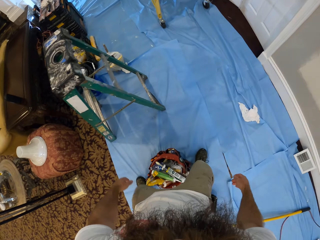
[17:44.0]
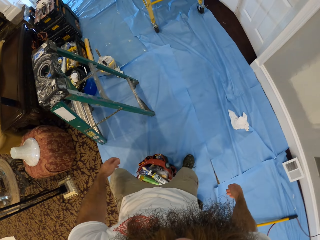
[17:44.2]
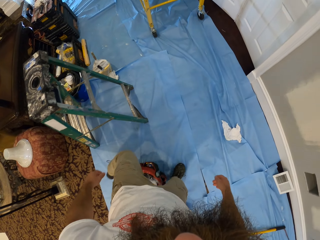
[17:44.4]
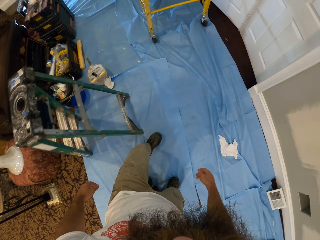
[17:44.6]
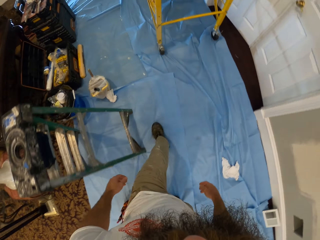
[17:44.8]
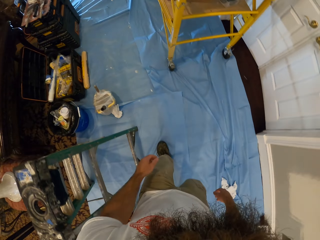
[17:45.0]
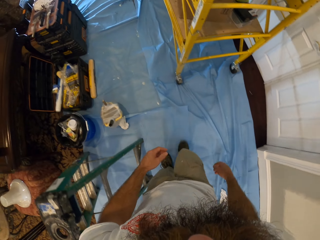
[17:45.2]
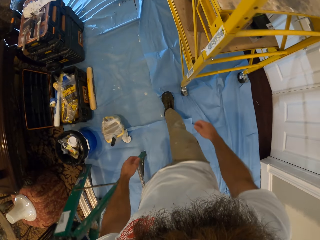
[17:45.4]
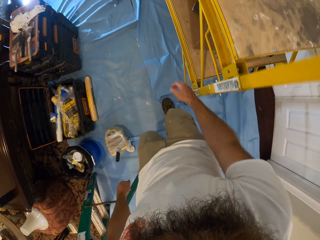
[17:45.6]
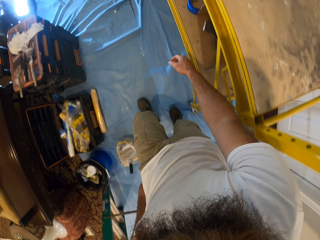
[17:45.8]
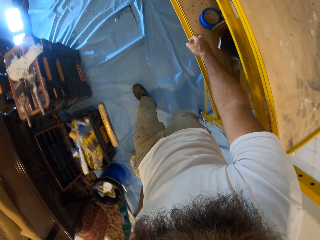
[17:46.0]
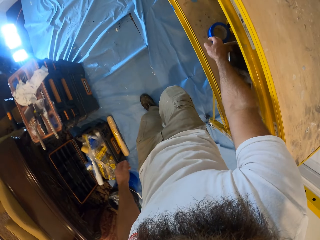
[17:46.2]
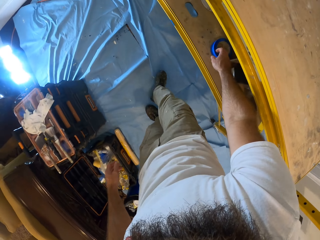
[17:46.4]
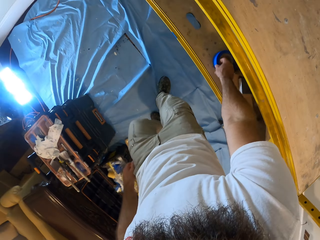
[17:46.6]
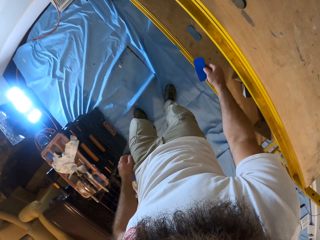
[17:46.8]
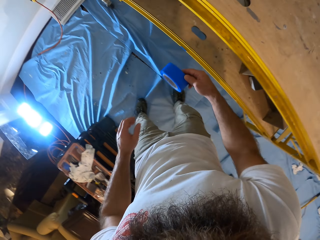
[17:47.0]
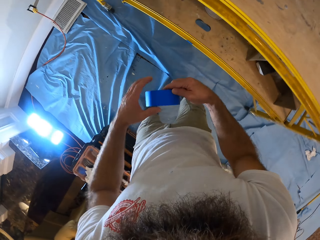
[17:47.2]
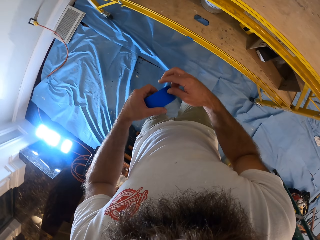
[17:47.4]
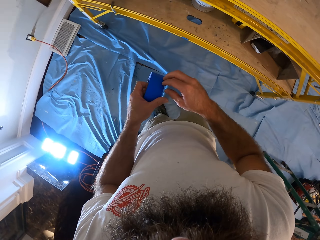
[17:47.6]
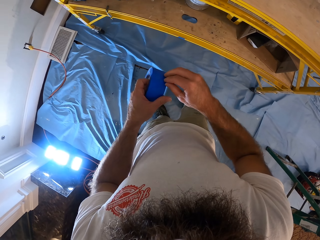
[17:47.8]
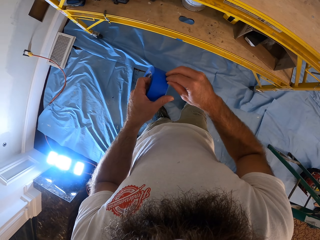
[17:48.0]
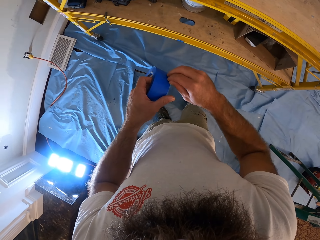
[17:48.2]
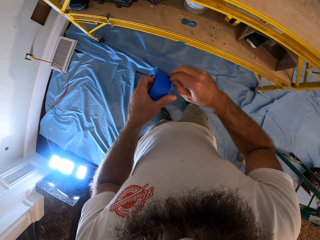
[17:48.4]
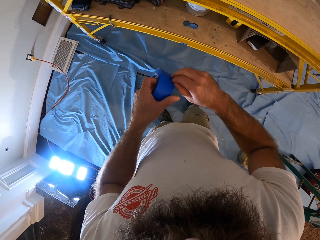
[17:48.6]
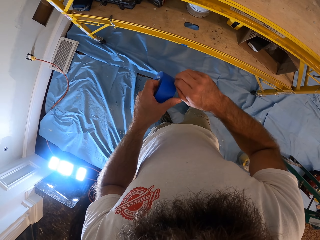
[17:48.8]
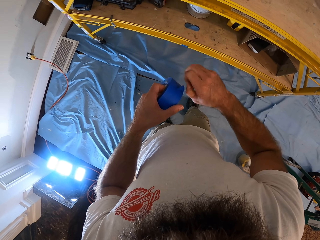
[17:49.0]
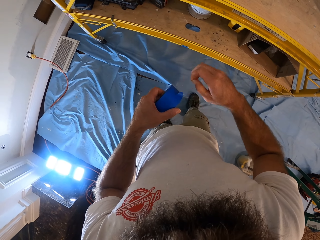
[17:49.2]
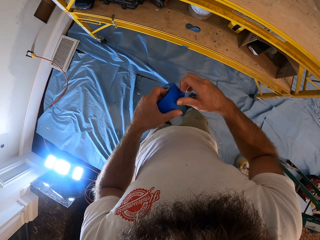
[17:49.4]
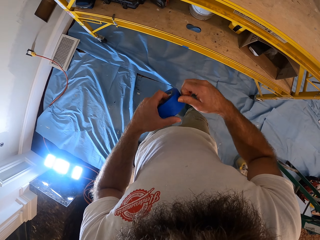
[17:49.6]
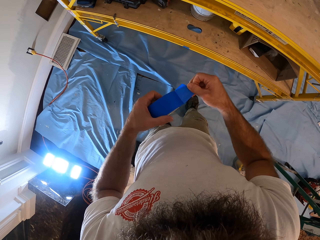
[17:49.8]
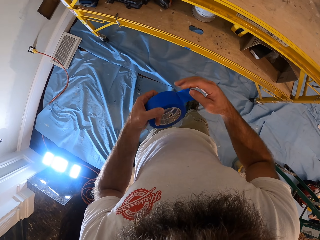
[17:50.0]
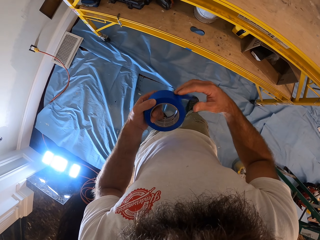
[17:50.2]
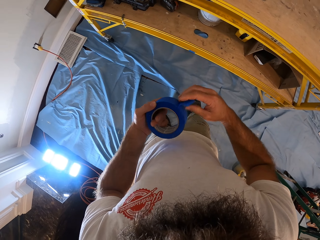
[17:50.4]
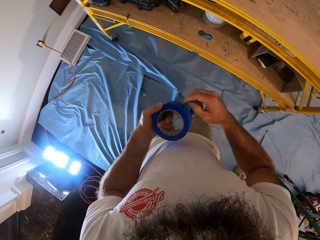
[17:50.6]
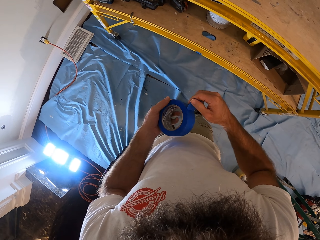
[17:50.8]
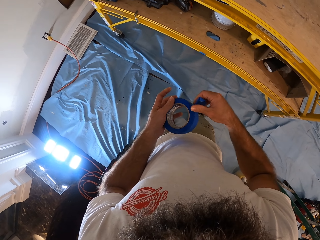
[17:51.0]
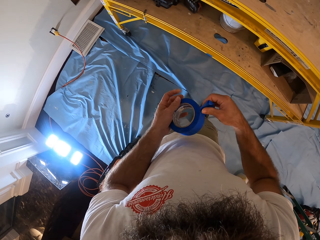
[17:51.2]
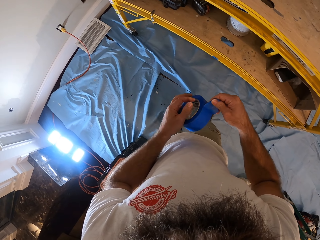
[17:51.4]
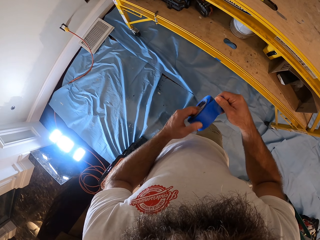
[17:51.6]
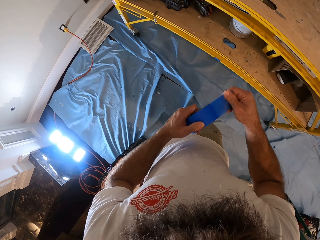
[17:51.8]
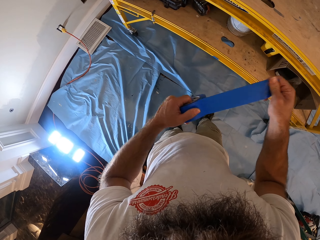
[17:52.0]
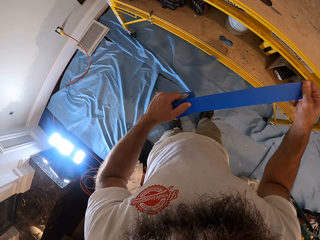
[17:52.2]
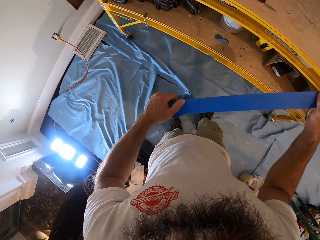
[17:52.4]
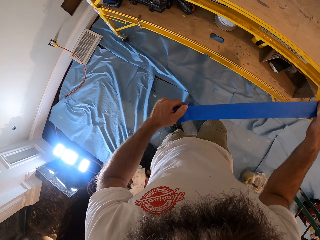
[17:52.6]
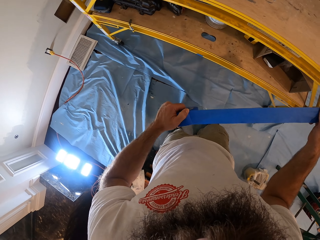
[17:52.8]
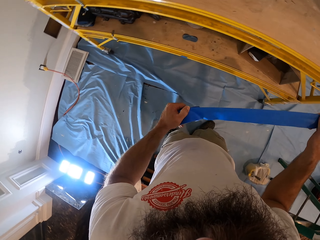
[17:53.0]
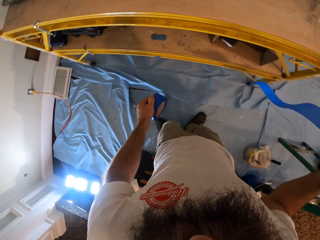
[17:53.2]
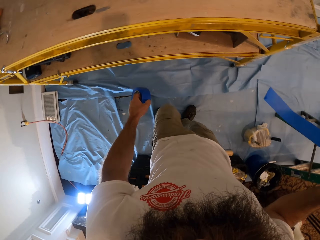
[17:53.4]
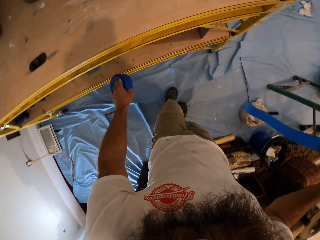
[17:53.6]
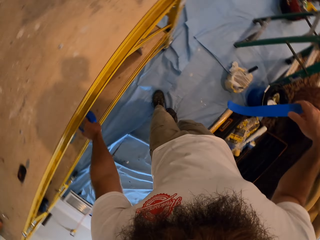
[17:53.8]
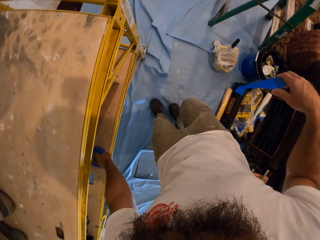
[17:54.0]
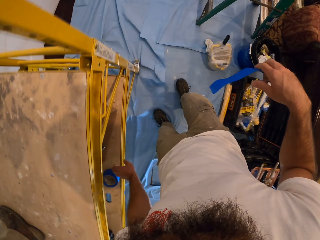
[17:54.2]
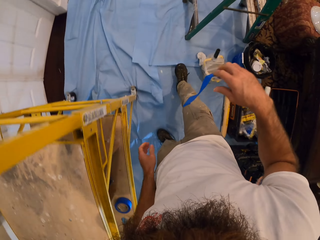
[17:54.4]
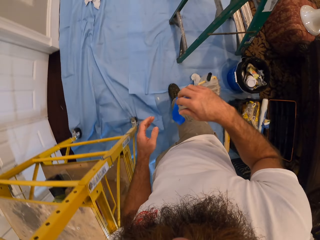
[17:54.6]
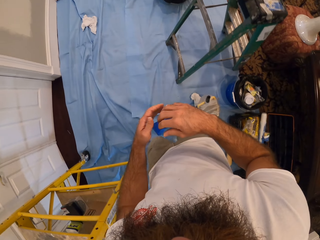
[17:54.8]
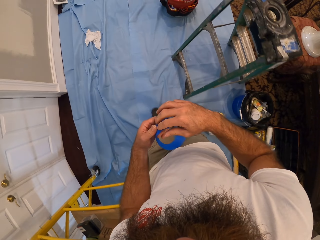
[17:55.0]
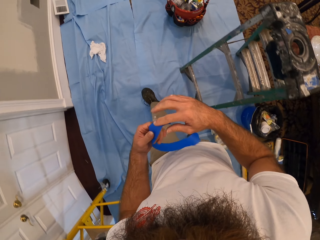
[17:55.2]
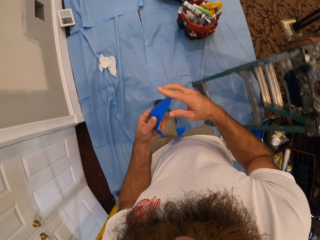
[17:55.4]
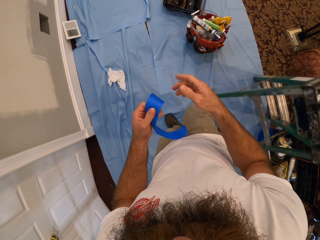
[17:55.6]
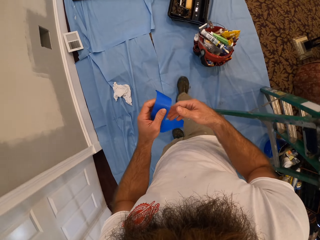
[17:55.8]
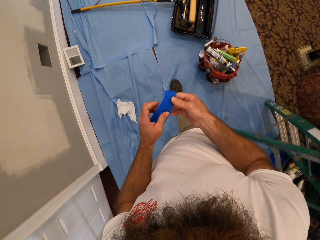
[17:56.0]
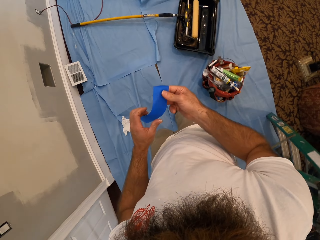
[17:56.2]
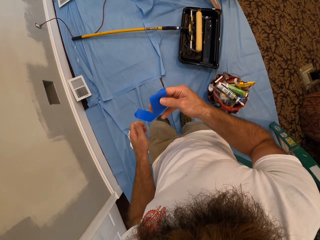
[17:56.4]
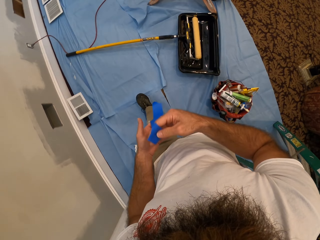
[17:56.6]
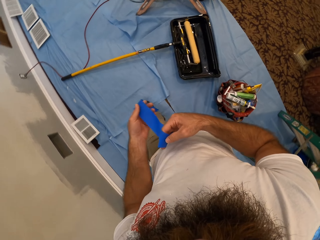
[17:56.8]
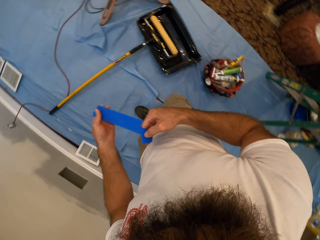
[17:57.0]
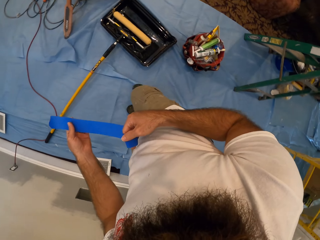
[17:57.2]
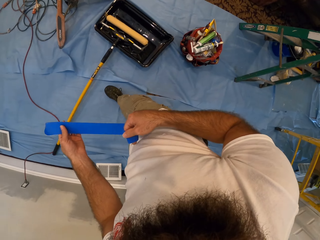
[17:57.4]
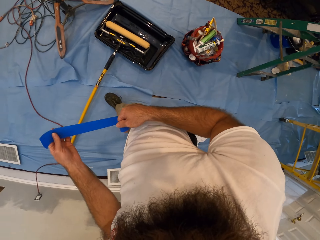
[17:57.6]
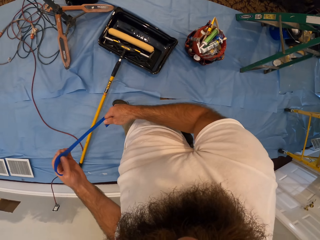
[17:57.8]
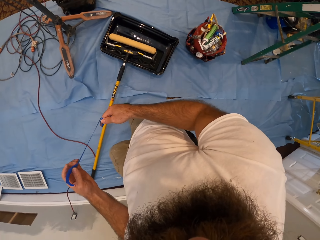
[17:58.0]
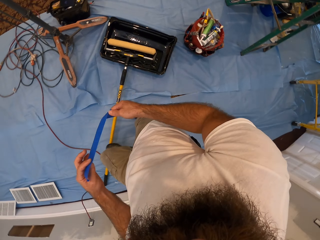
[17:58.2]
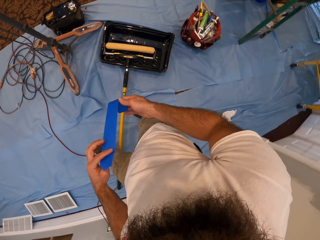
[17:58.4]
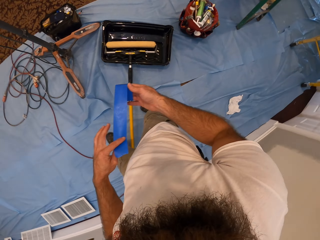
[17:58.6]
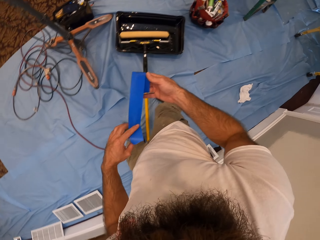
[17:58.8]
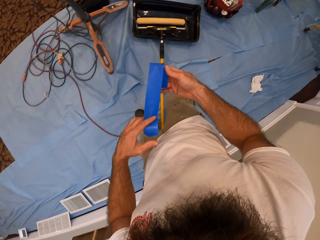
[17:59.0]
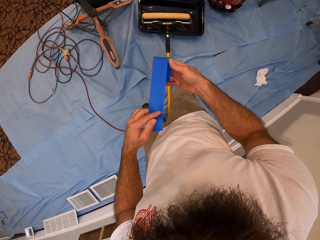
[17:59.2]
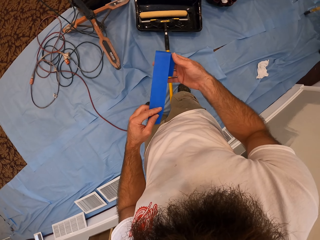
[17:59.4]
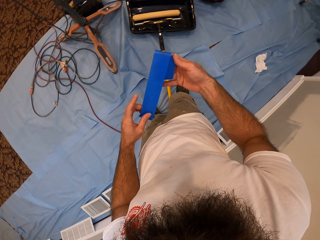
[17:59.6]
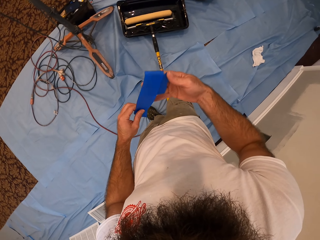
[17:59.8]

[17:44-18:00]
The camera wearer walks. He picks a masking tape from a shelf with his right hand. He passes the masking tape from his right hand to his left hand. He unrolls the masking tape with his right hand. He cuts off the piece of masking tape with his right hand. He drops the masking tape on the shelf with his left hand. He folds the masking tape with both hands. He walks. He rolls the masking tape on his hands.

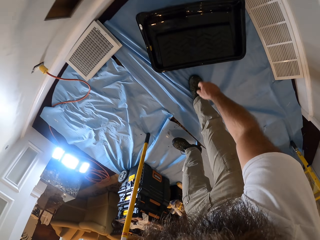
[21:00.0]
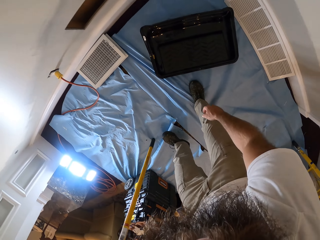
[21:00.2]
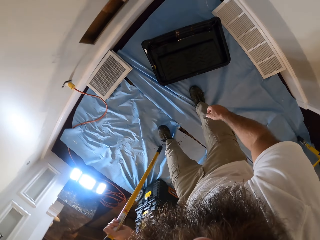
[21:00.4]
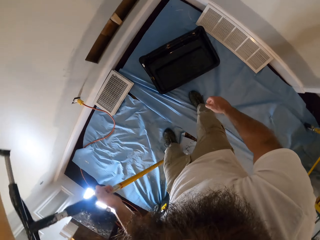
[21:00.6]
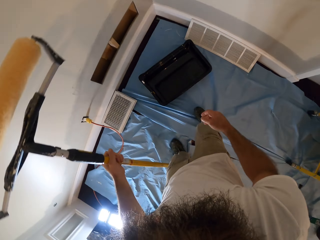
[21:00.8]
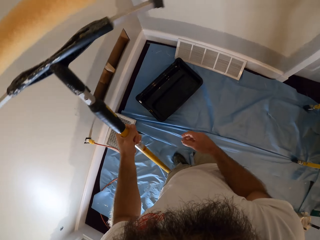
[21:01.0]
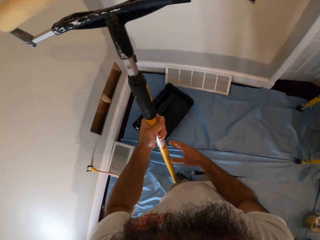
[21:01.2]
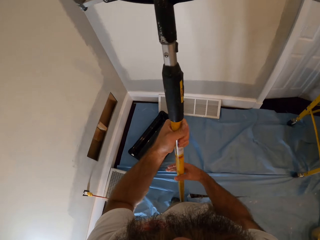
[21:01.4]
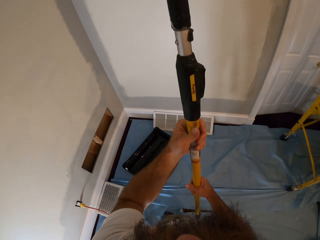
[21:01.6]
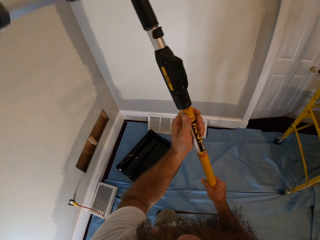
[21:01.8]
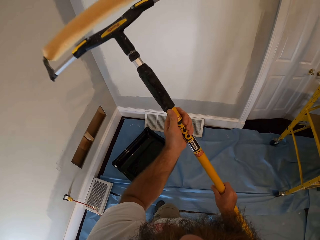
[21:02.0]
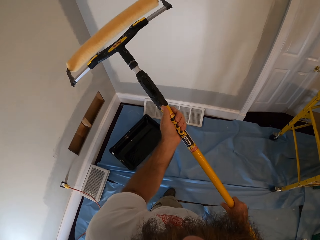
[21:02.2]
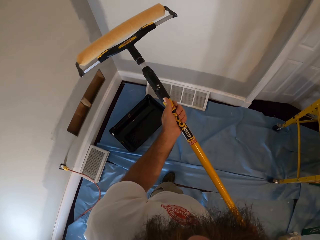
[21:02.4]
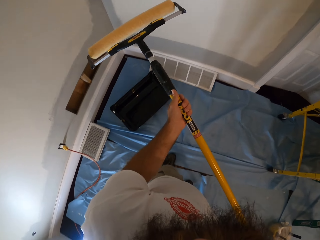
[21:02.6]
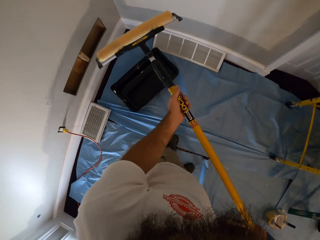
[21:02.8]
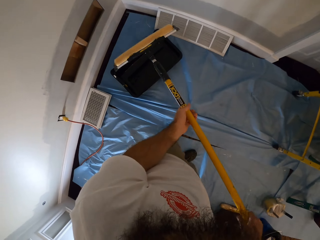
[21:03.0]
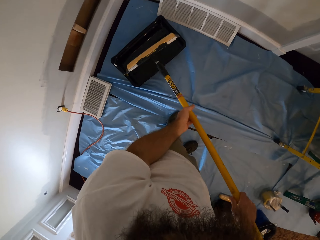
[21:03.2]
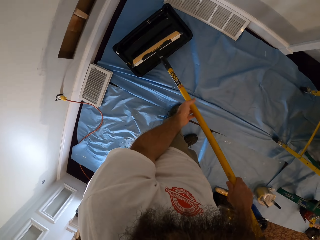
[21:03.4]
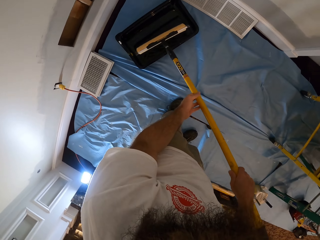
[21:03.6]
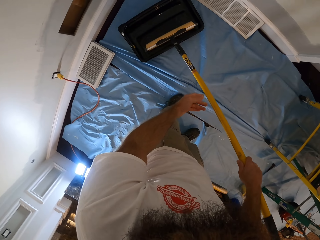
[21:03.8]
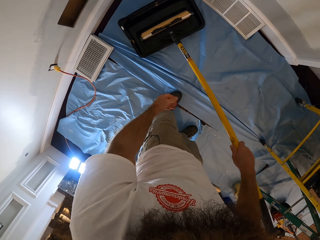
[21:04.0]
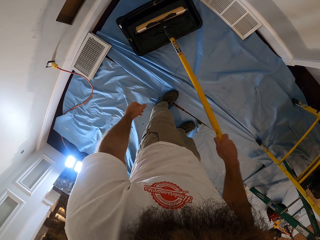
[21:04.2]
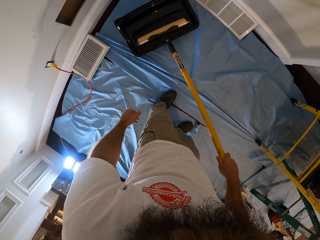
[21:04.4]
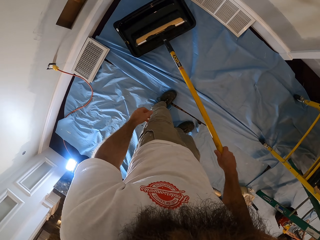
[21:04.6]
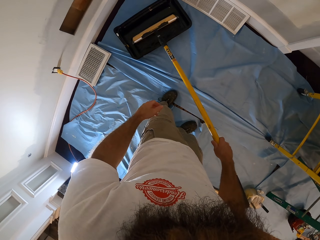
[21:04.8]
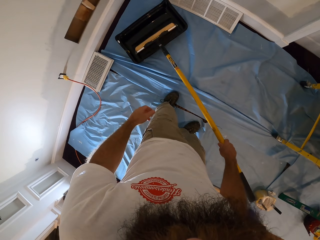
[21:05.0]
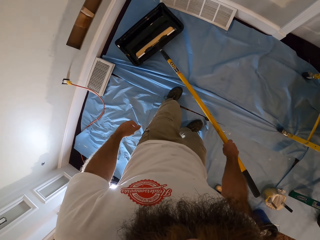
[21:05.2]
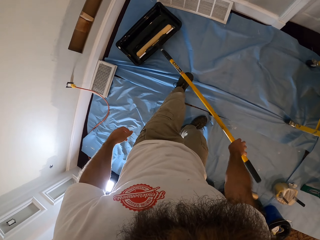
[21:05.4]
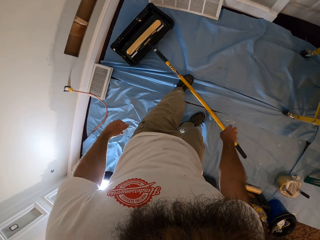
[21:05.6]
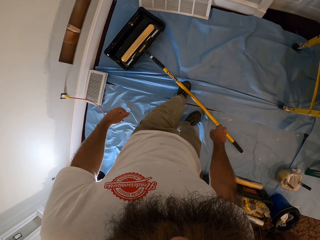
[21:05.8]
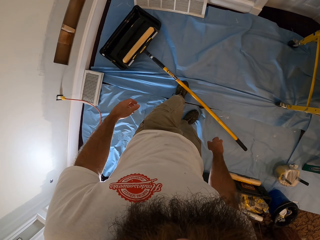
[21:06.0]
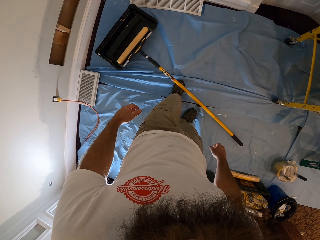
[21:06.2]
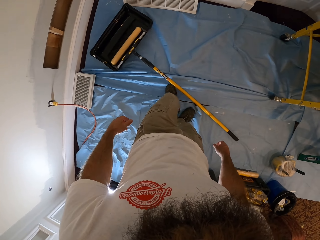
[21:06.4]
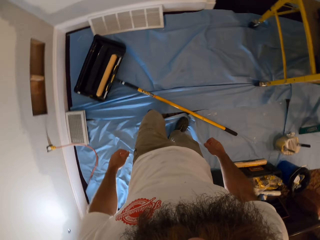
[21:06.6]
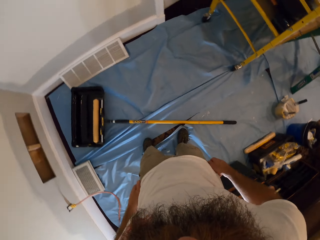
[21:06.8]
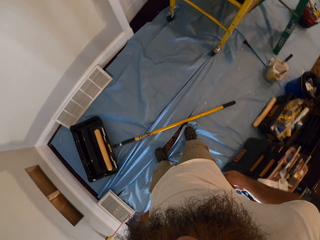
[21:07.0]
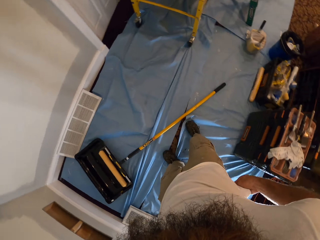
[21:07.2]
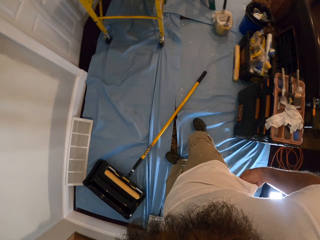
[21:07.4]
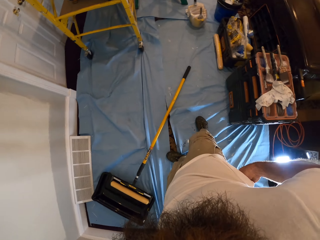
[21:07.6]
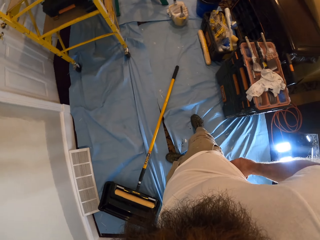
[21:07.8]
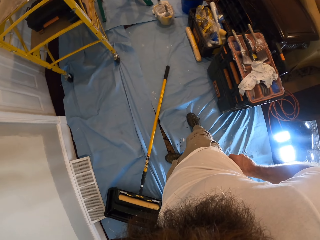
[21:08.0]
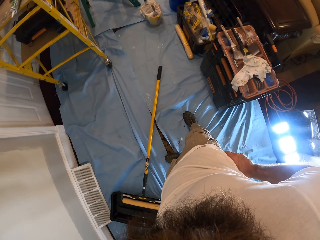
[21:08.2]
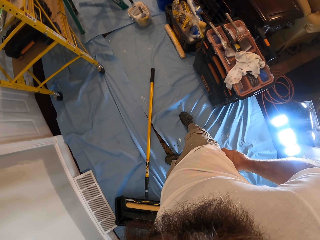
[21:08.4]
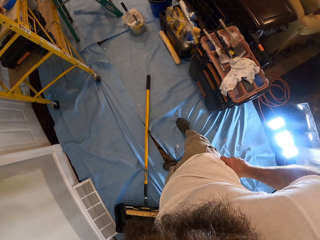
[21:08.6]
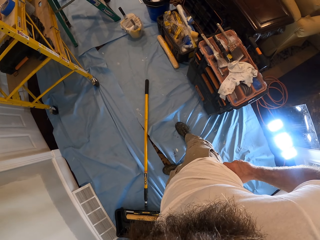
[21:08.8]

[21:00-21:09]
The camera wearer holds the paint roller in his left hand with his right hand. He rubs the paint roller in his hands in the paint scuttle. He does something. He drops the paint roller in his right hand on the floor. He adjusts his trousers with both hands. He touches his trousers.
